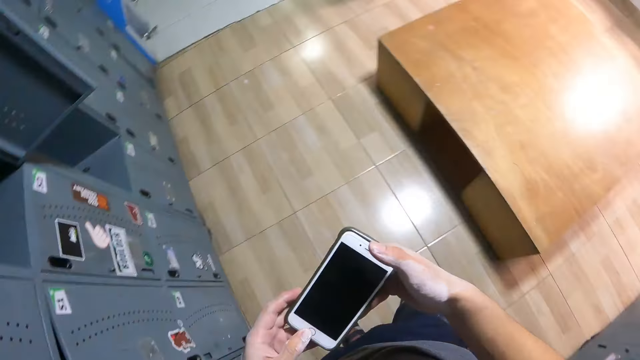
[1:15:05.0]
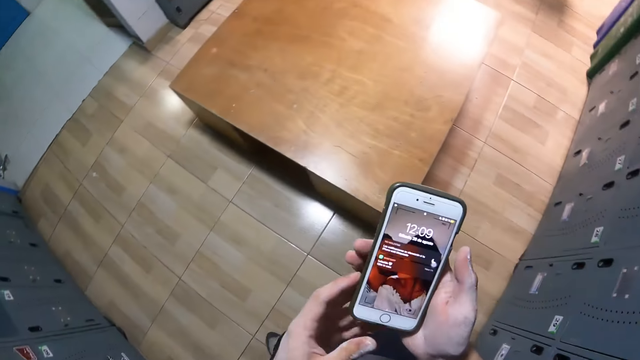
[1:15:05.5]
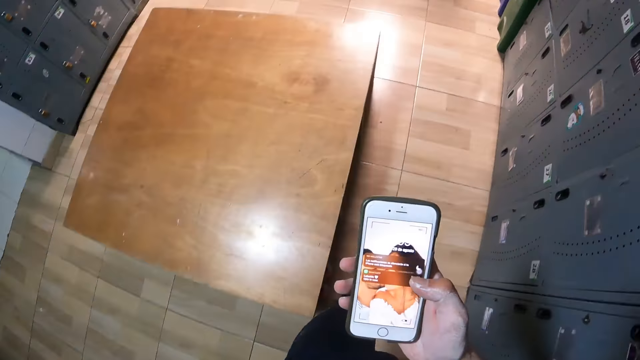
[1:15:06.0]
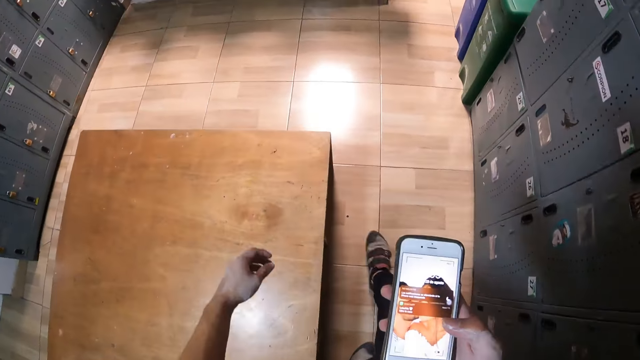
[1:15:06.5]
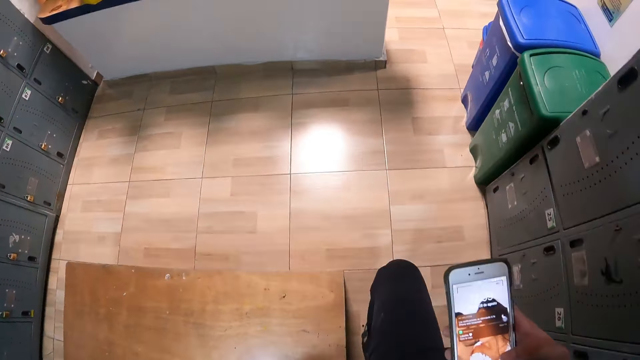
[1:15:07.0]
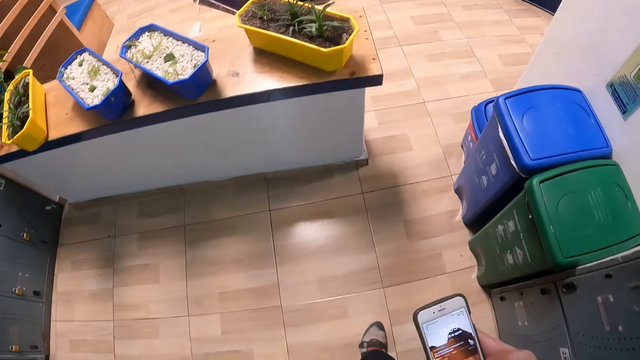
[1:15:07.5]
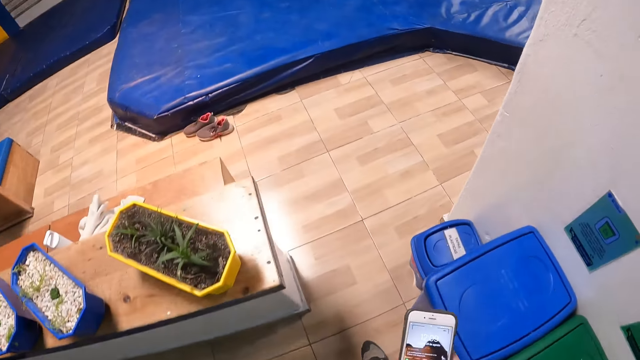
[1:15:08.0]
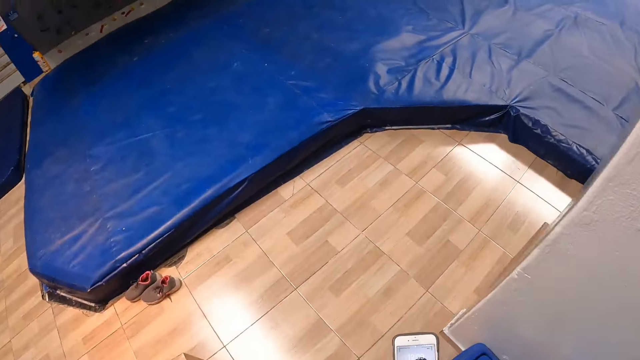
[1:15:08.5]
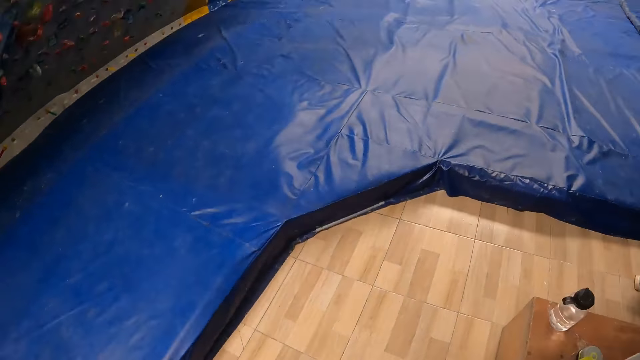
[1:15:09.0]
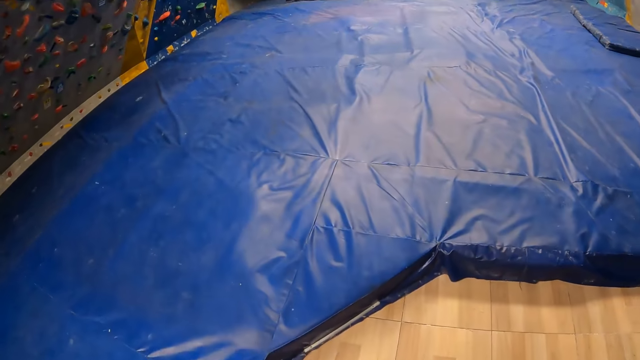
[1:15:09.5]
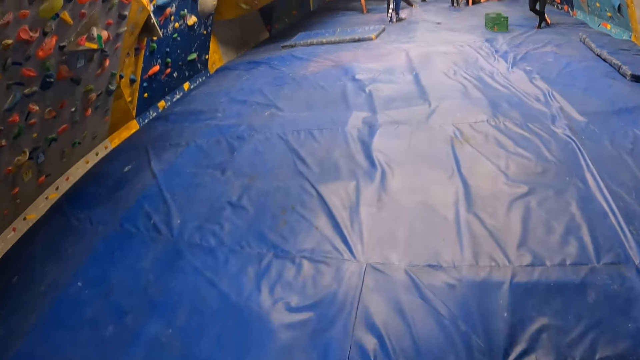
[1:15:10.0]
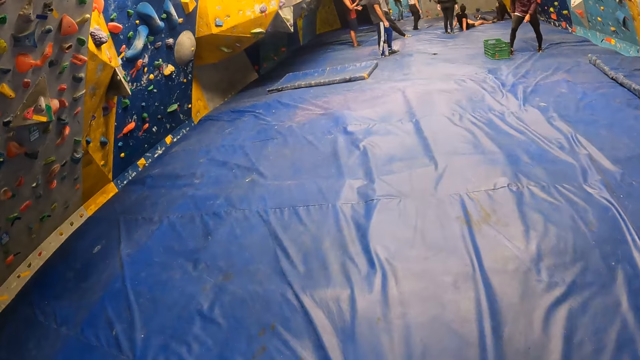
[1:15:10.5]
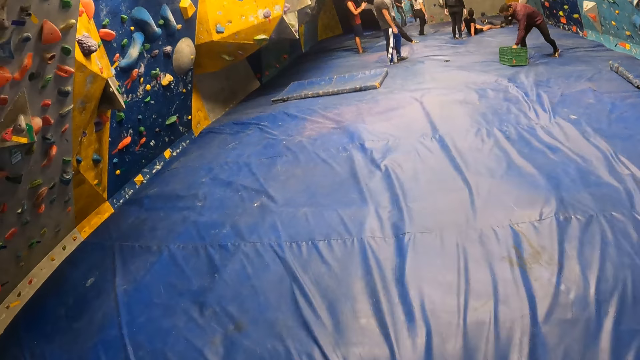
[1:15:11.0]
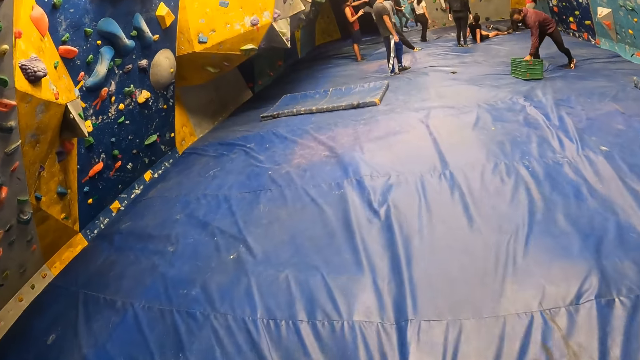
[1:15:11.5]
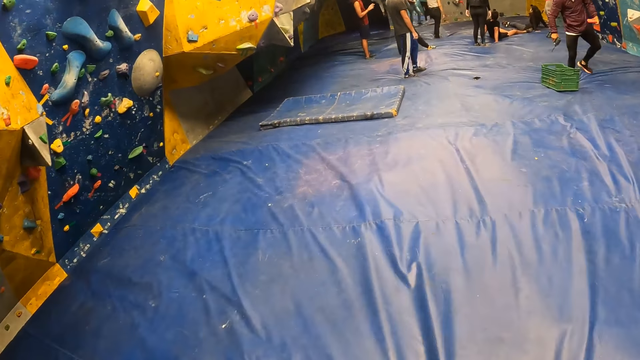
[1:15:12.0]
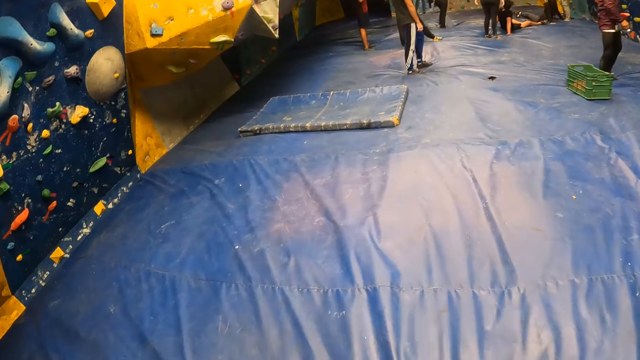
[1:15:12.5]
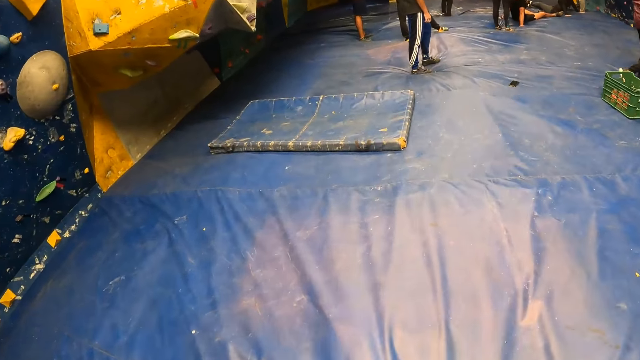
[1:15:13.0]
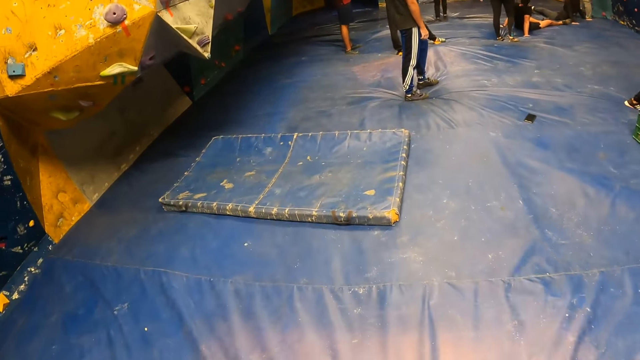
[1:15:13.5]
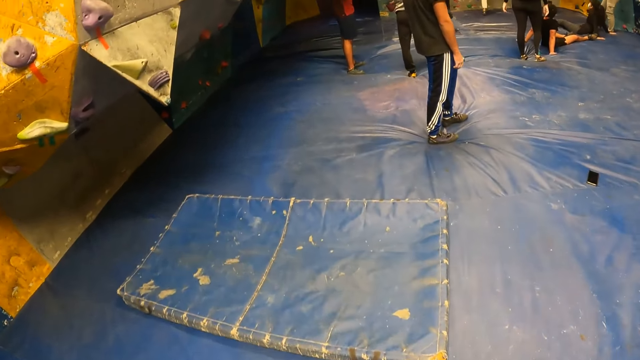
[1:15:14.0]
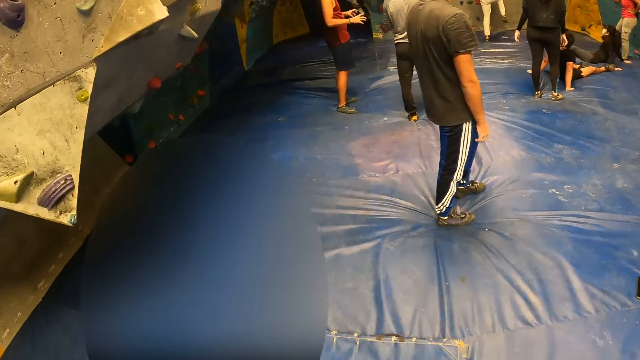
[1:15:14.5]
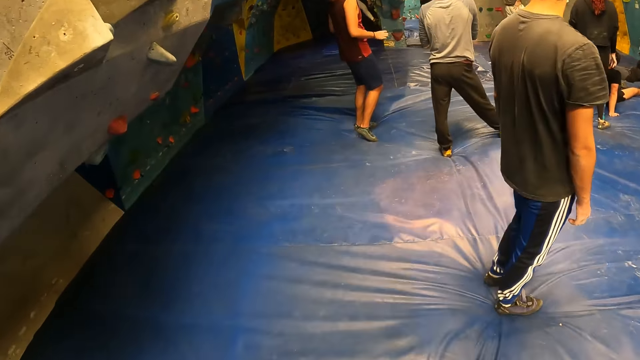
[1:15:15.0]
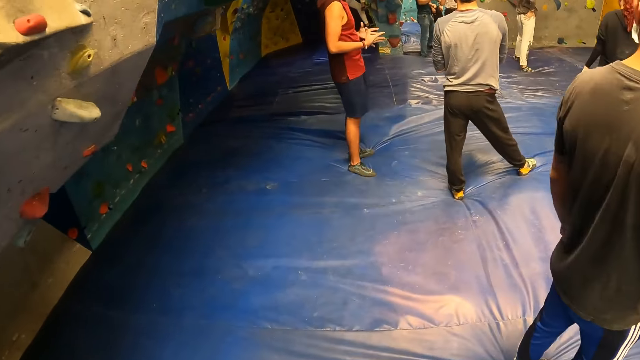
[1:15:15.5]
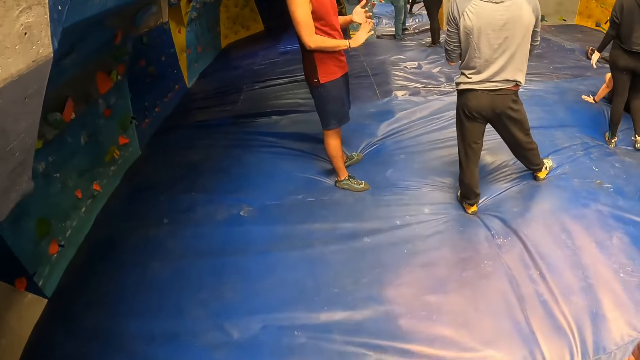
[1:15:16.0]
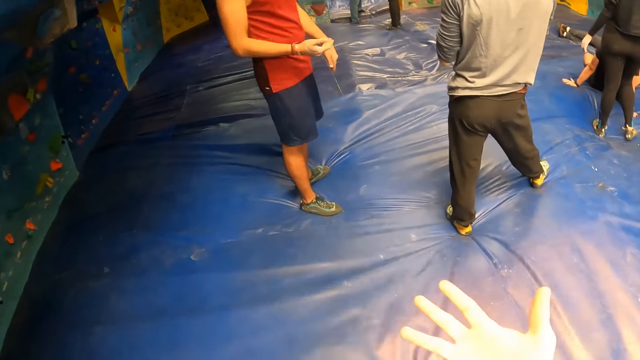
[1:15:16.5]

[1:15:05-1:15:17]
The camera wearer walks around the locker room. He operates the phone with his right hand. He walks around the wall climbing room.

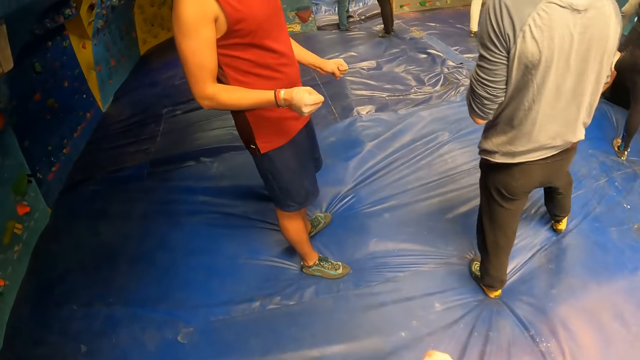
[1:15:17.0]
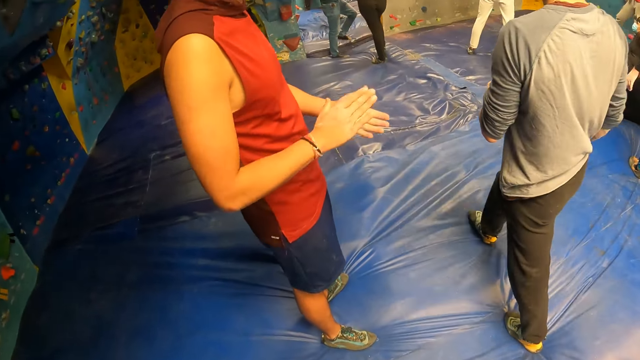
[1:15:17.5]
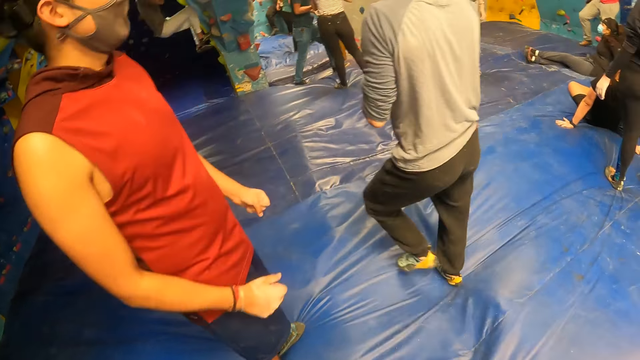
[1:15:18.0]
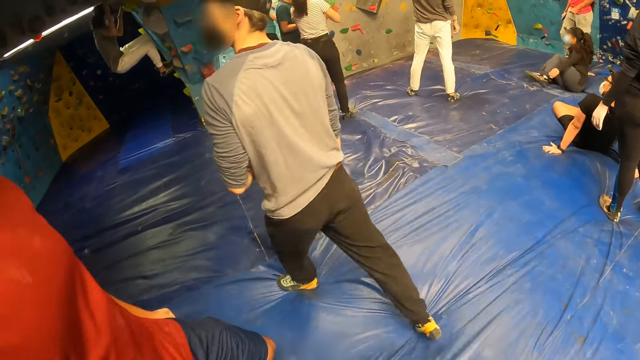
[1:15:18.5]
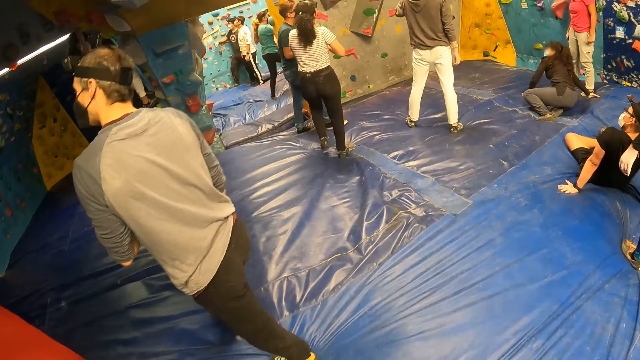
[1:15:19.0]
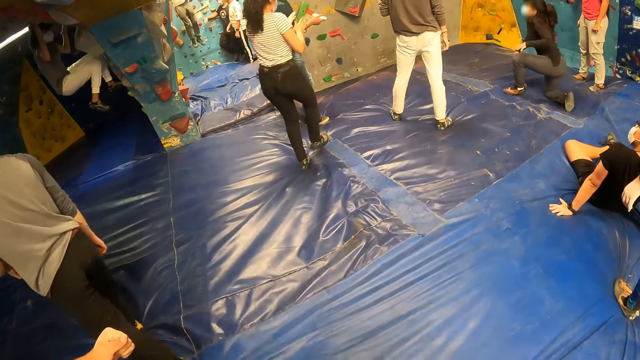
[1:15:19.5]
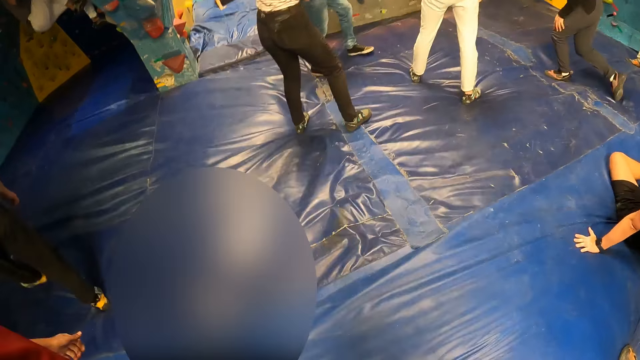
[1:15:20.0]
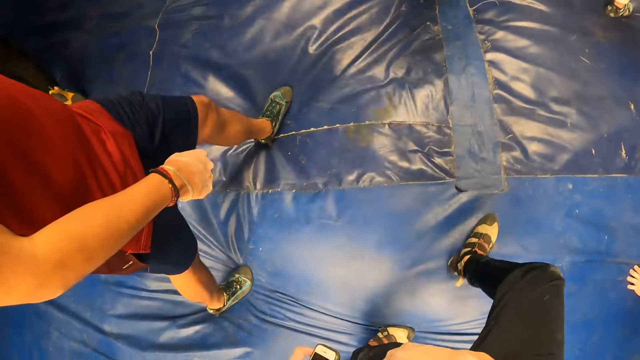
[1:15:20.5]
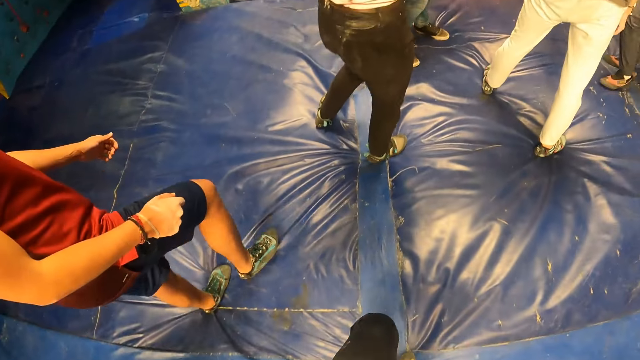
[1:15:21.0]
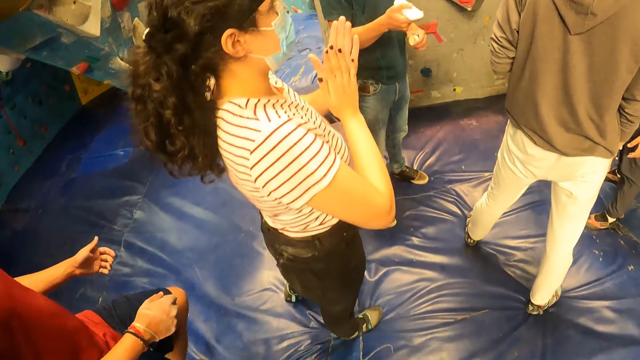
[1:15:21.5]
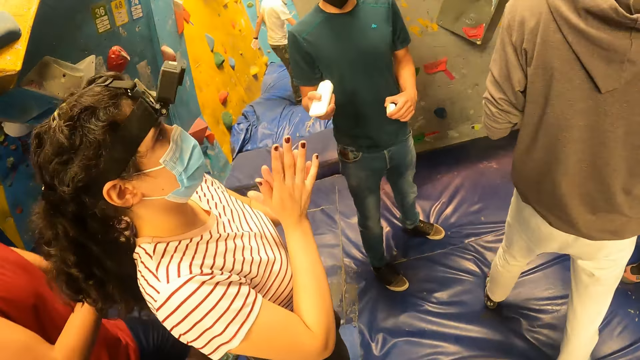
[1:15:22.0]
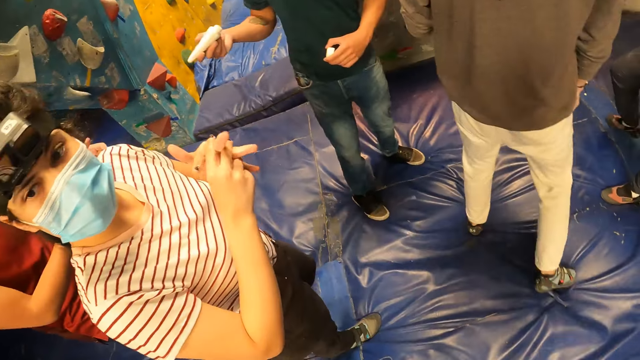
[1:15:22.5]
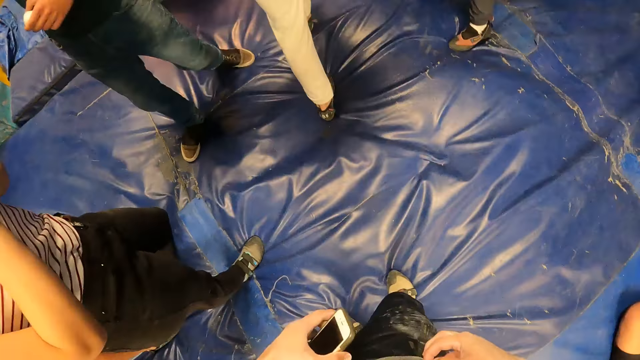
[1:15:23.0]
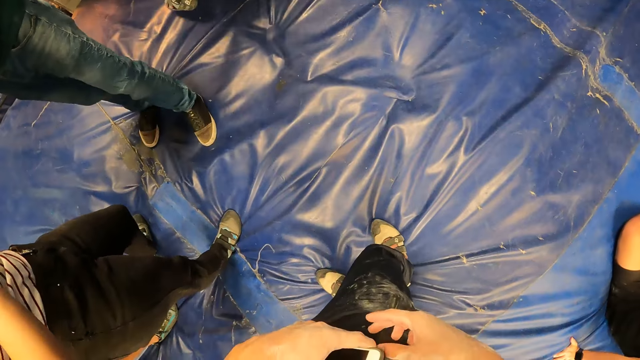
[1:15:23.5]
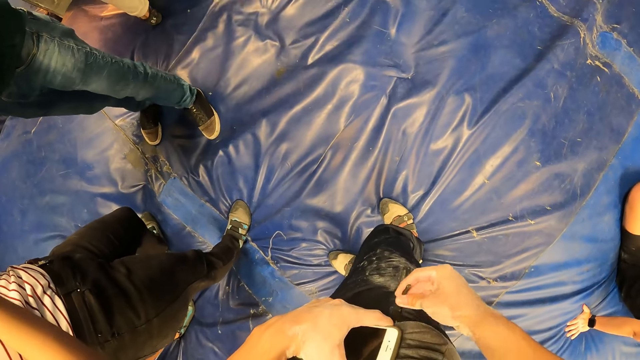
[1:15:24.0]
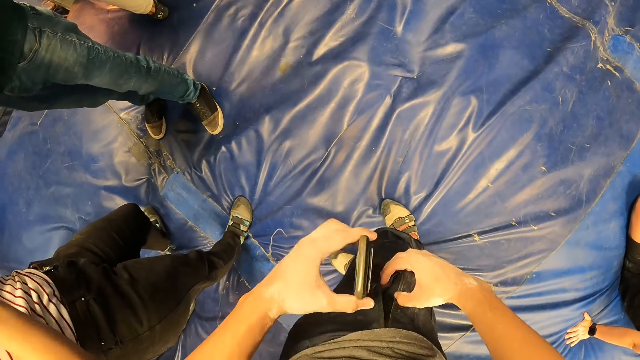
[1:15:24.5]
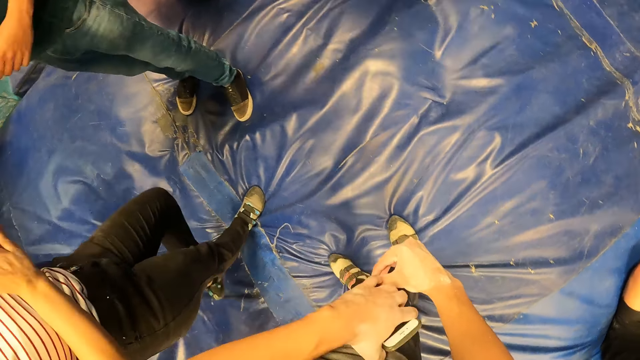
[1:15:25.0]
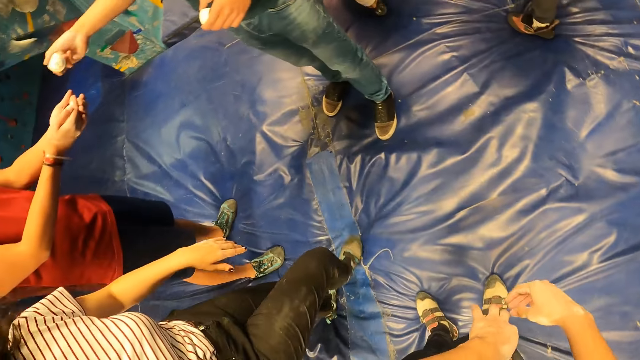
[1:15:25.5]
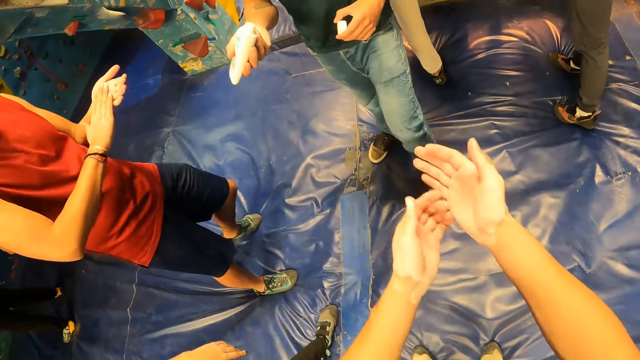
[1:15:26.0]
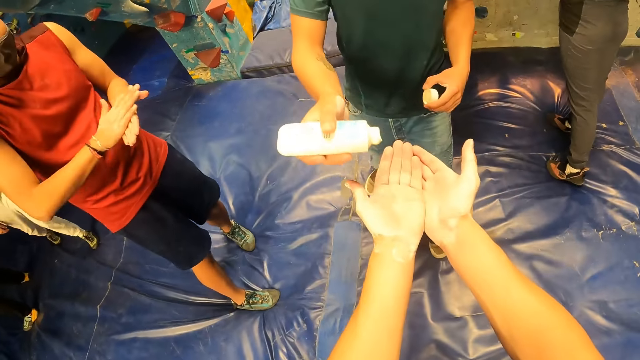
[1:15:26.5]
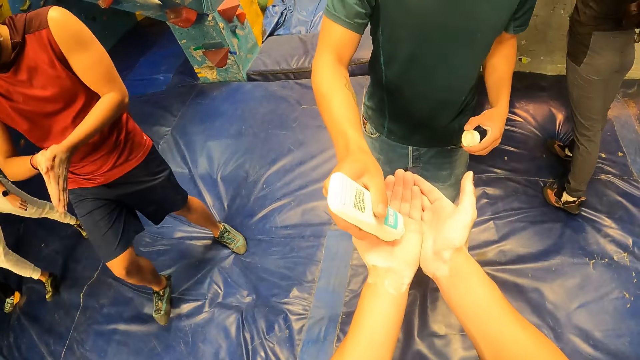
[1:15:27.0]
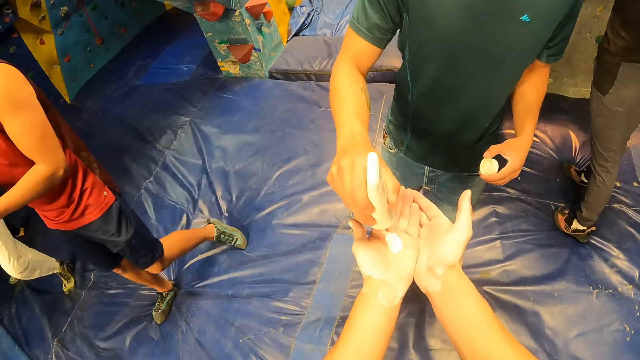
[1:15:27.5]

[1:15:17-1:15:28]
The camera wearer unzips a pocket in his trousers with his right hand. He puts the phone in the pocket with his left hand. A man rubs the climbing chalk in his hands. Another man puts cream or climbing chalk from a tube on the left hand of the camera wearer with his right hand.
